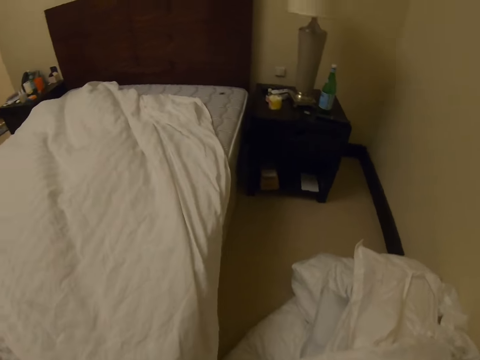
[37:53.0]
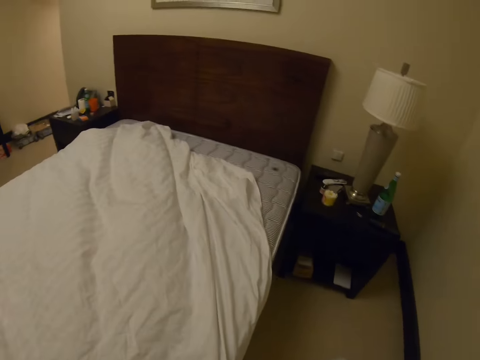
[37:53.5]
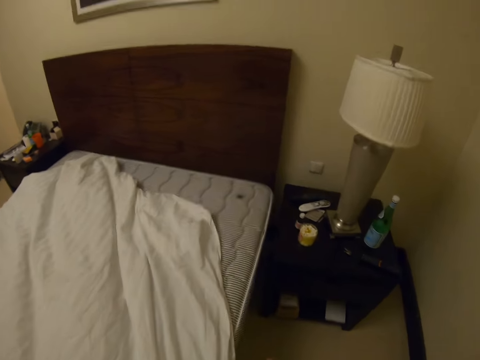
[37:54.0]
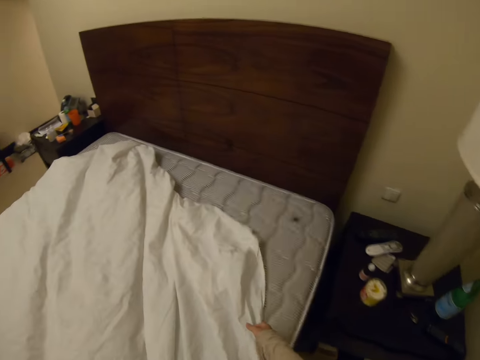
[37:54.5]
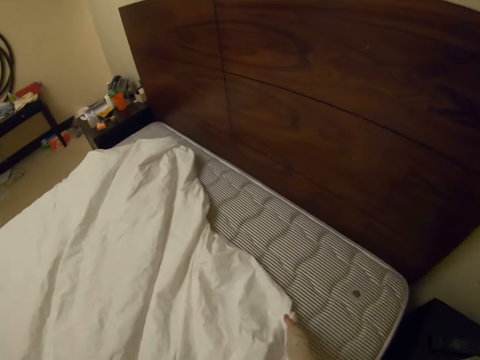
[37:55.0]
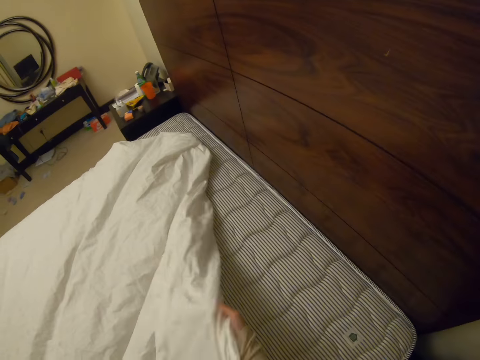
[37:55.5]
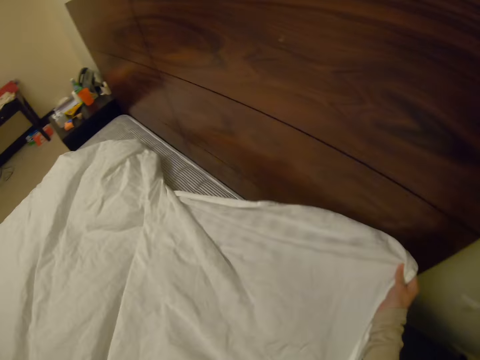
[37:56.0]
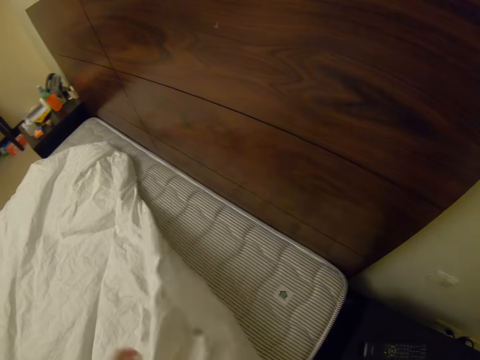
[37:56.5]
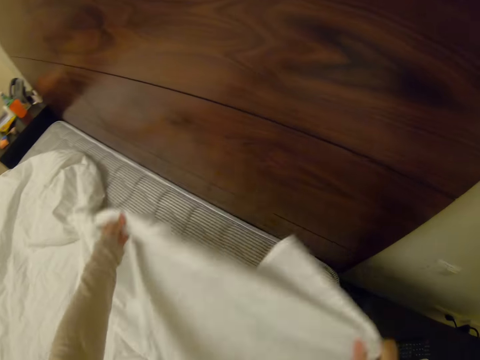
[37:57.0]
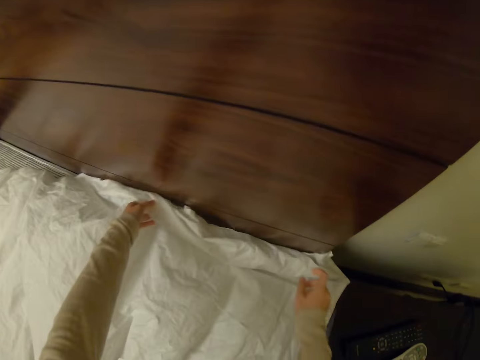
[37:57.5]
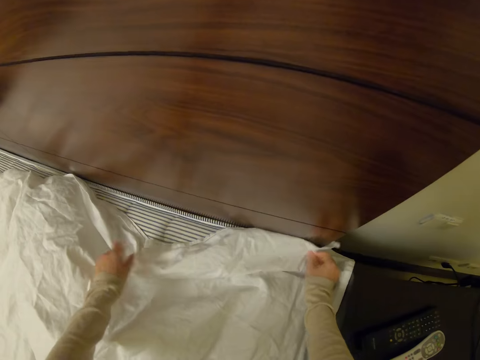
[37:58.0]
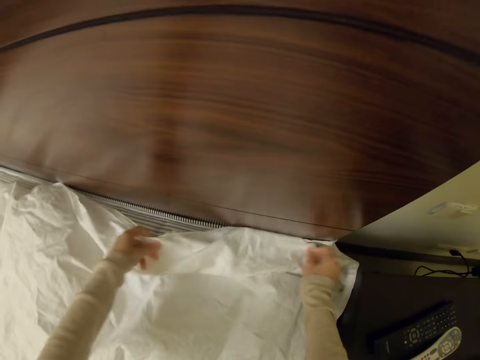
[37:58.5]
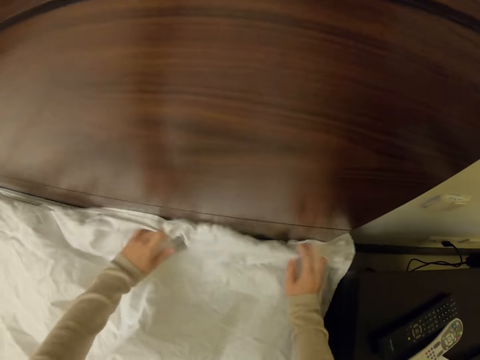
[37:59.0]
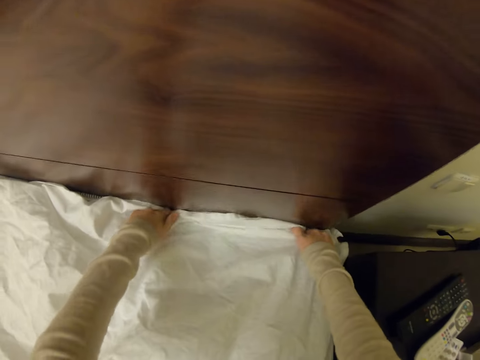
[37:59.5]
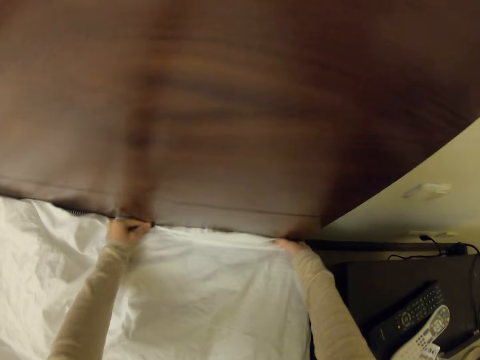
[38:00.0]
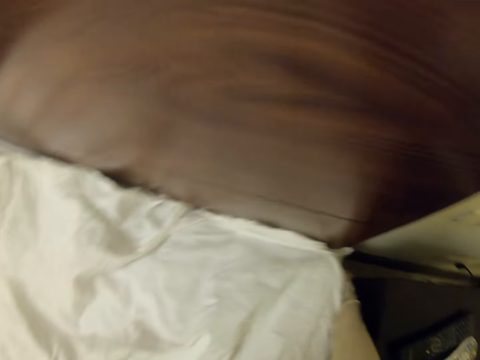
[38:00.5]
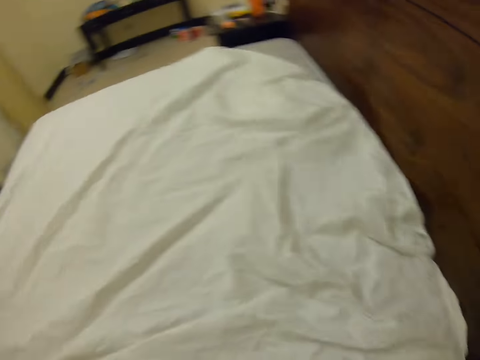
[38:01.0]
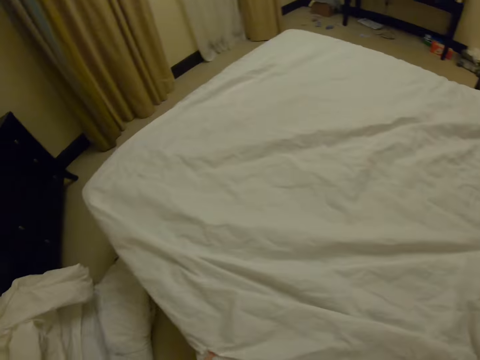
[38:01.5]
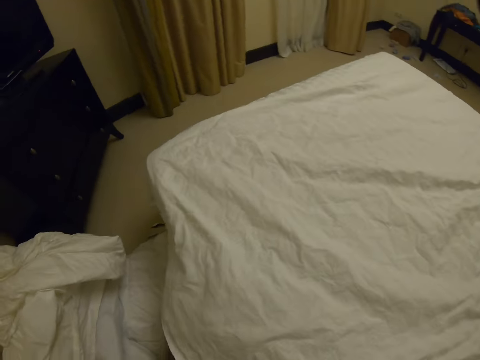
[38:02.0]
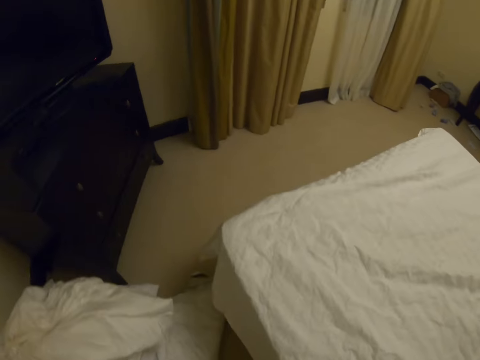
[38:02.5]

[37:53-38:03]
The camera wearer spreads the bedsheet. They move, hold the bedsheet, and stretch the bedsheet. They tuck the bed sheet under the mattress.

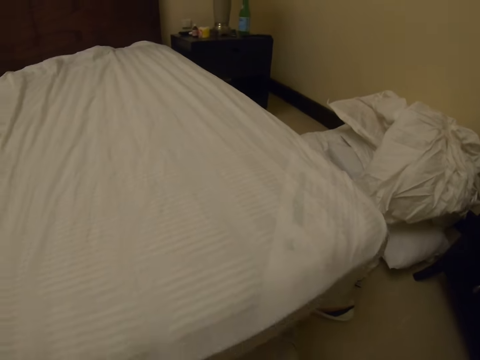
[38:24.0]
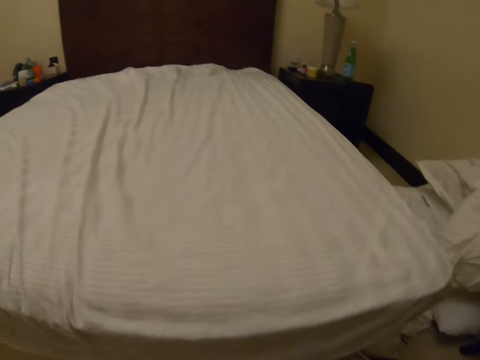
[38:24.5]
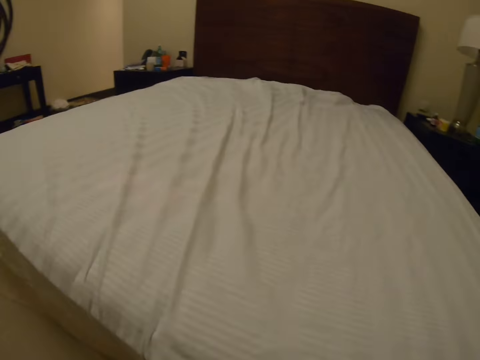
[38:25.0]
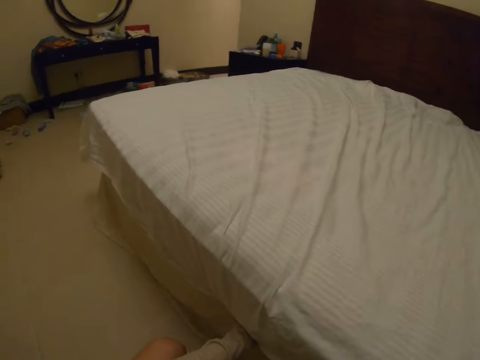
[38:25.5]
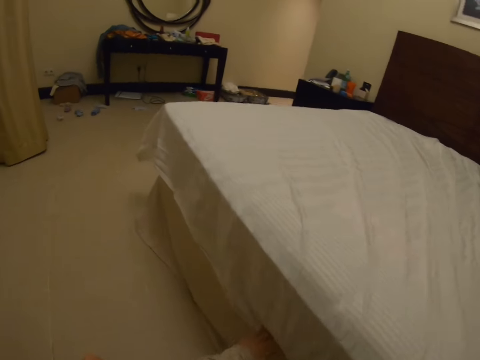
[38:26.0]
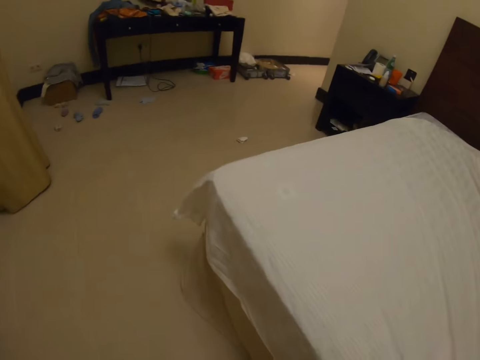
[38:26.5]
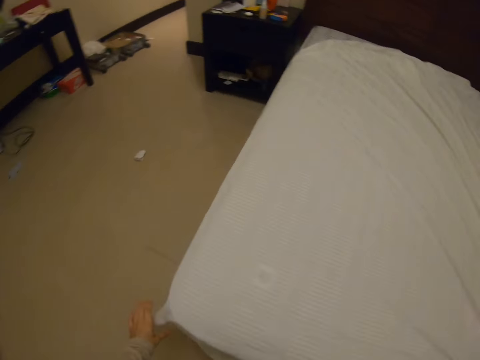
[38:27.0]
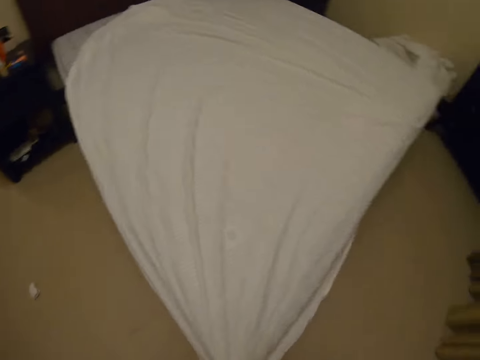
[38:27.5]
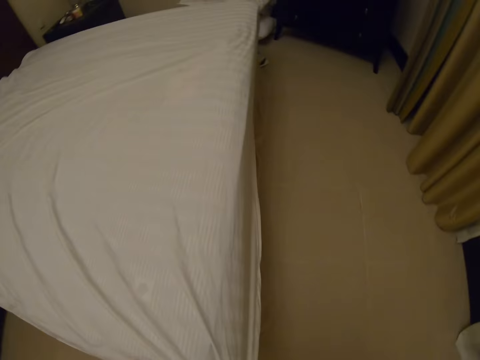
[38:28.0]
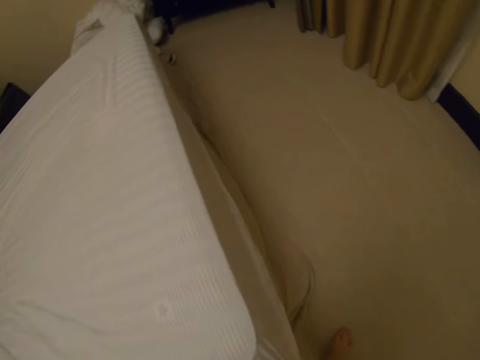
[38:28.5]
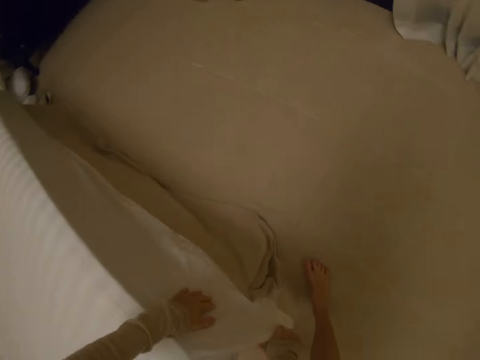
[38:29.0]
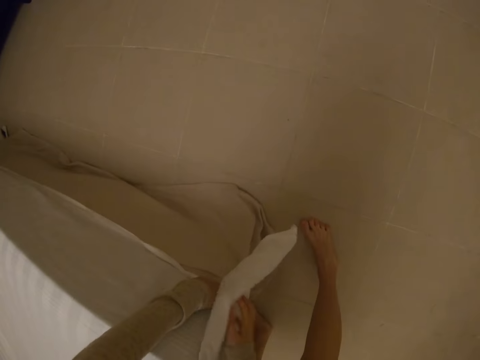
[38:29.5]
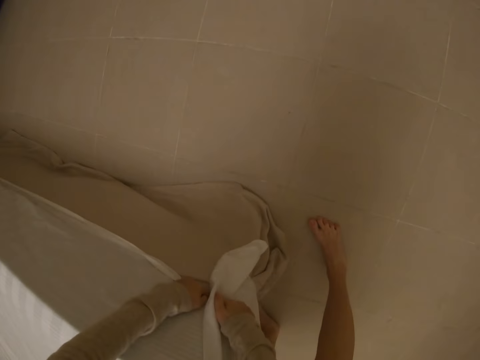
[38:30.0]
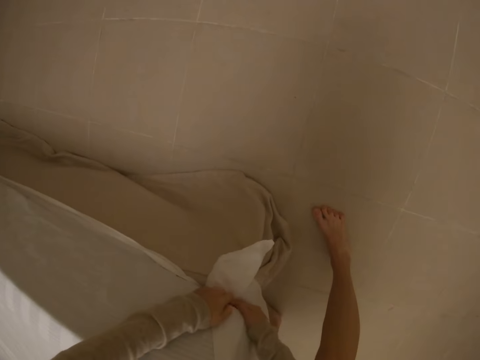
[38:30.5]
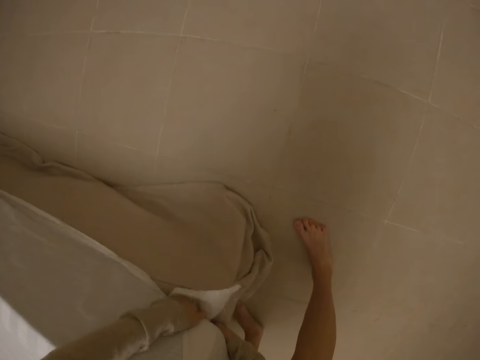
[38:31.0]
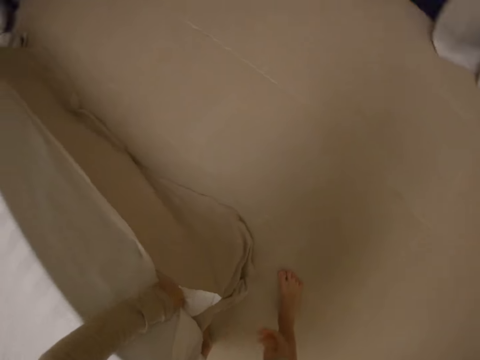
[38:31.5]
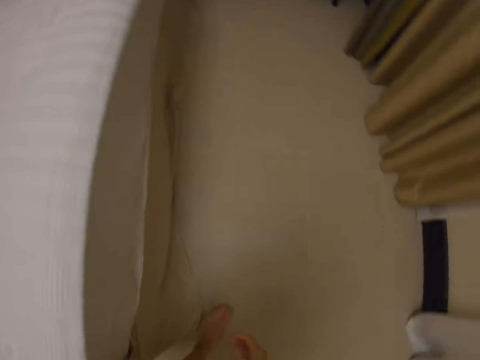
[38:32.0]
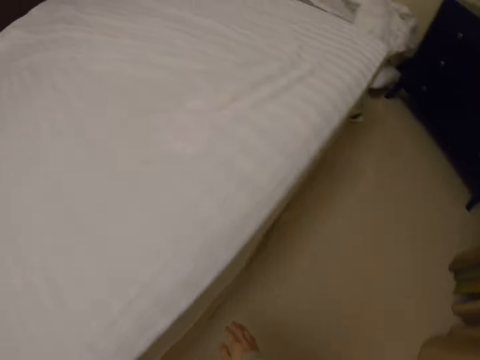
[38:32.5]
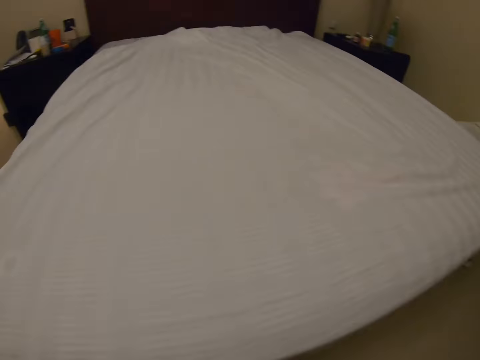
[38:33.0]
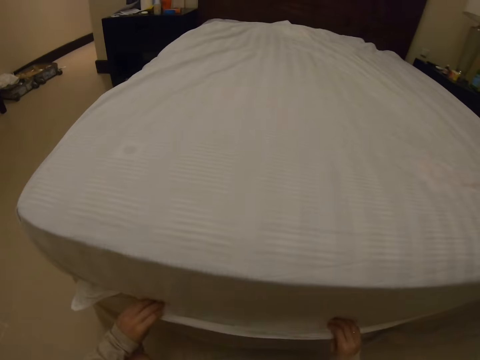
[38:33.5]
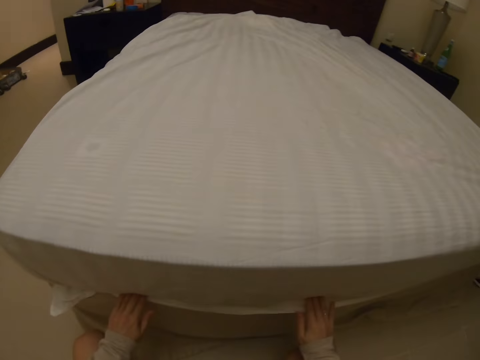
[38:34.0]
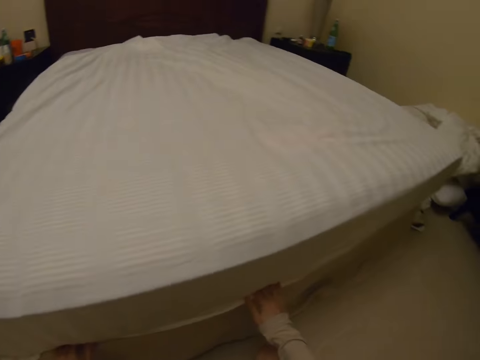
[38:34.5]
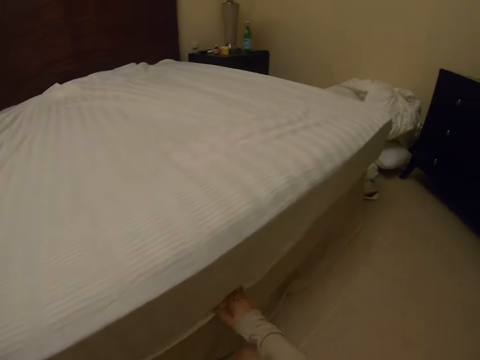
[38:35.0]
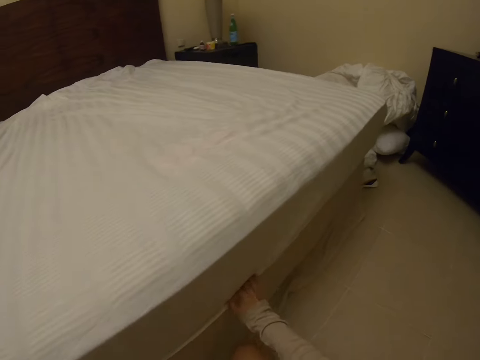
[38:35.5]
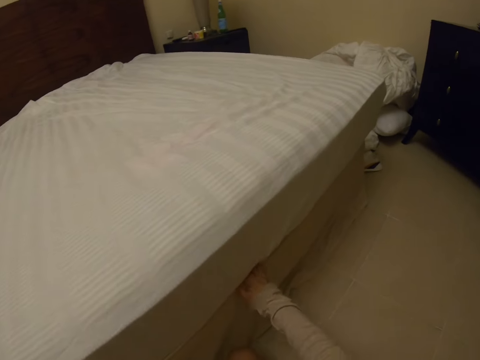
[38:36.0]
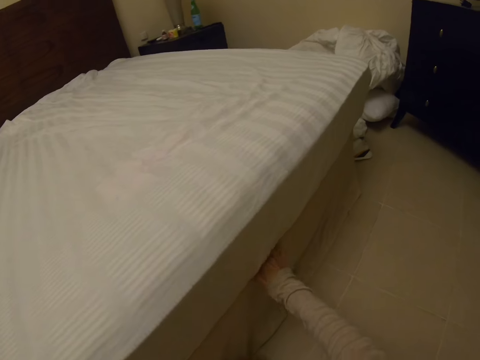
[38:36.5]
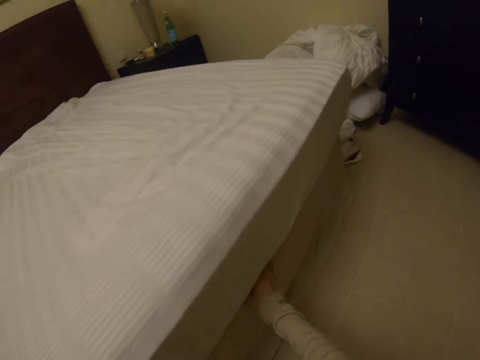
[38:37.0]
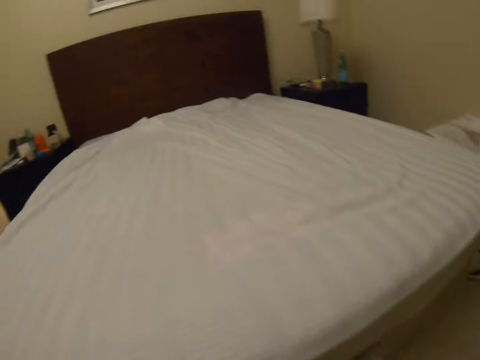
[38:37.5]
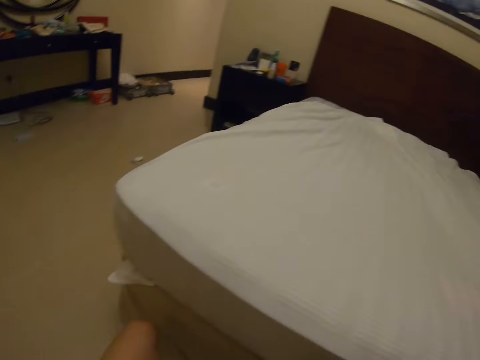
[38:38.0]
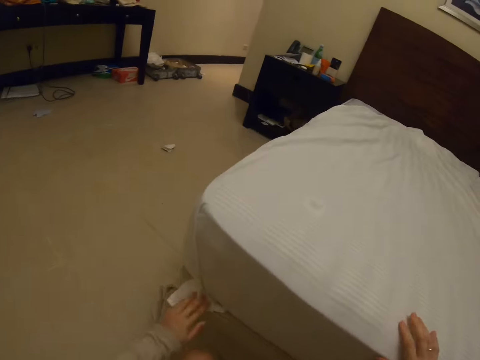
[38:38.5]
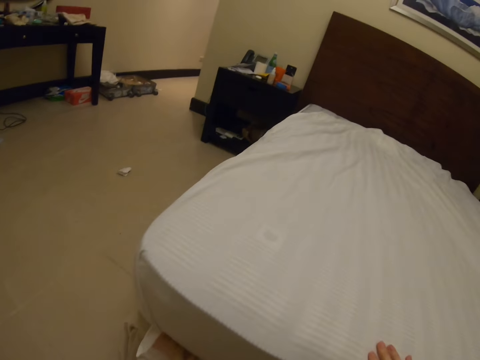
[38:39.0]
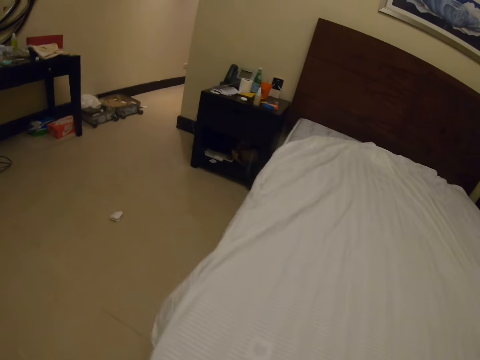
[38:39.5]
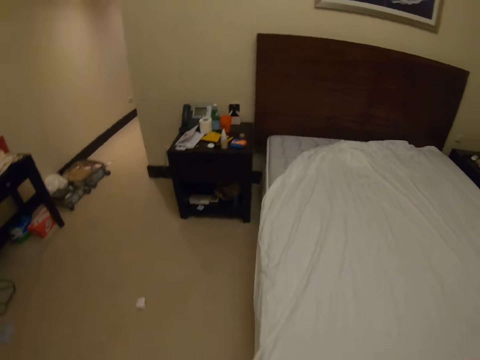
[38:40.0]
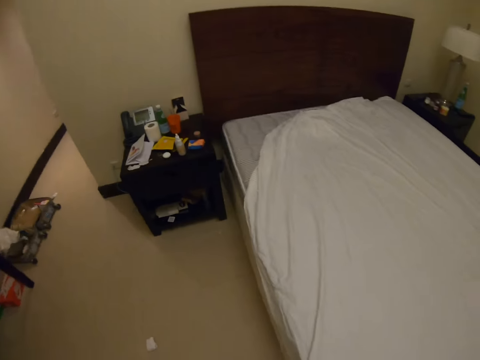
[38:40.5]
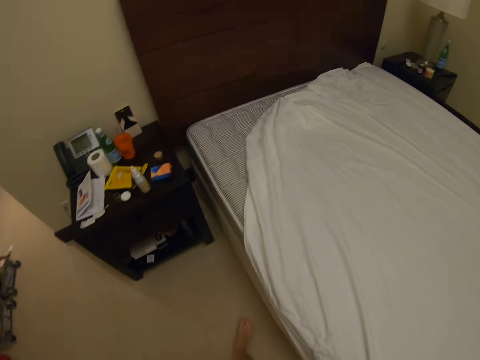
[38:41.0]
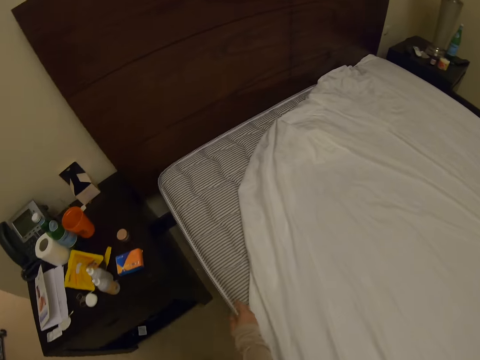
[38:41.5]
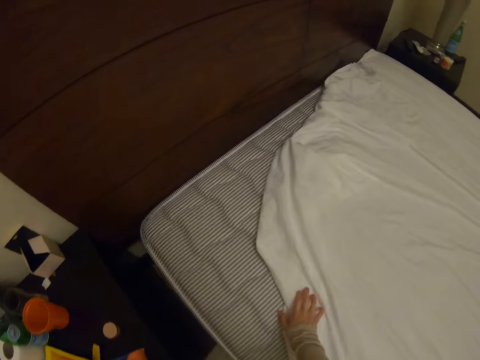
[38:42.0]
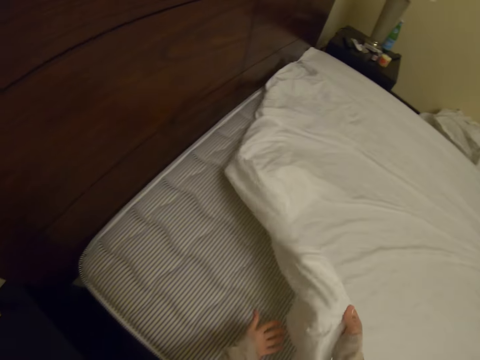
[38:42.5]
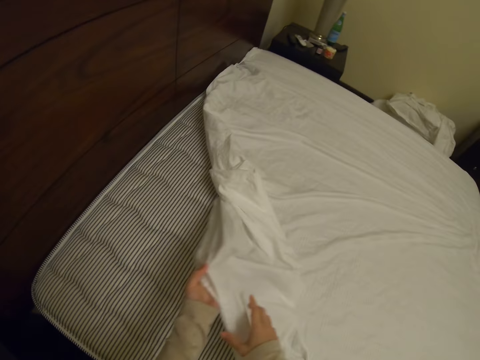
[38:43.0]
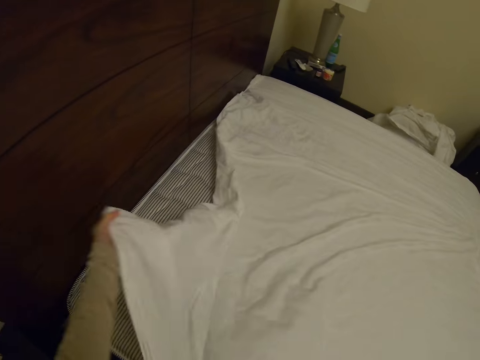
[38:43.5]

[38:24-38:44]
The camera wearer looks at the bed. They move. They tuck the bedsheet. They move.
